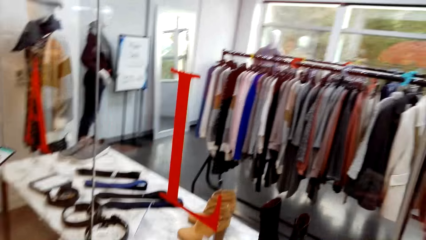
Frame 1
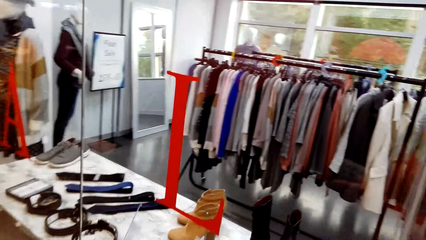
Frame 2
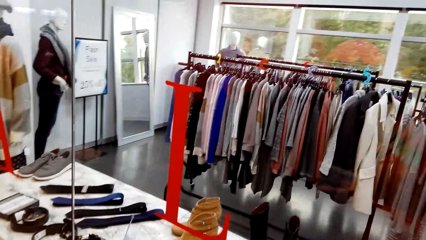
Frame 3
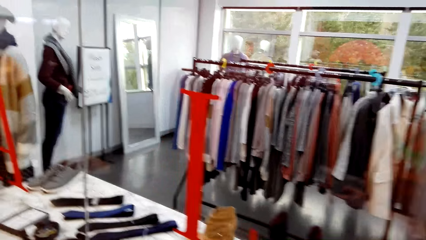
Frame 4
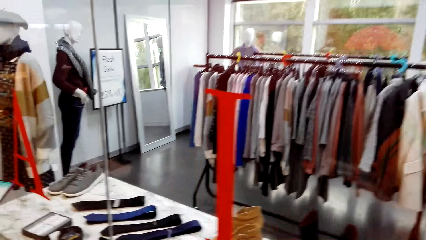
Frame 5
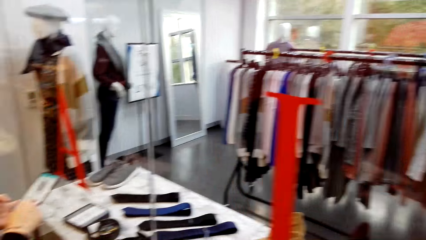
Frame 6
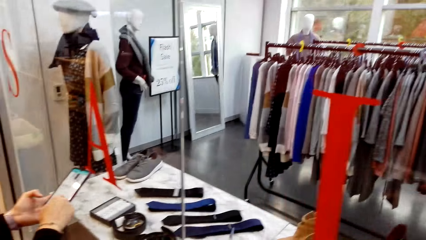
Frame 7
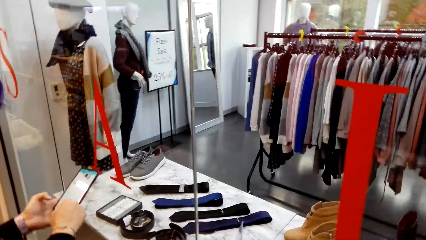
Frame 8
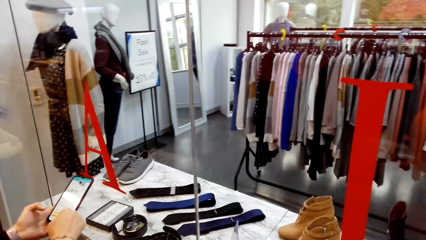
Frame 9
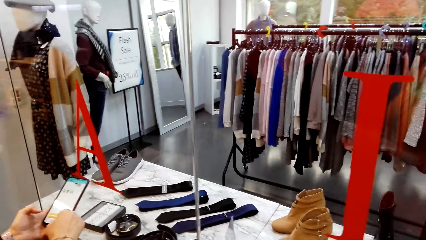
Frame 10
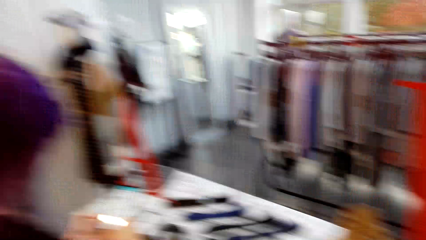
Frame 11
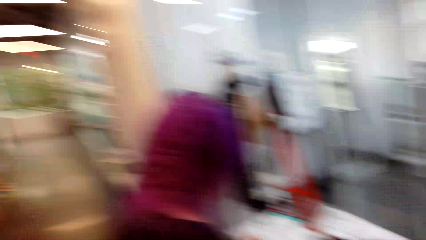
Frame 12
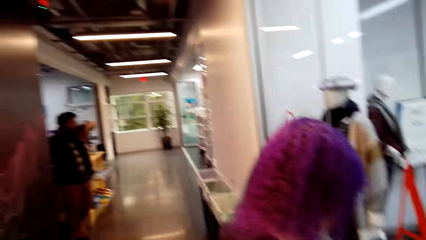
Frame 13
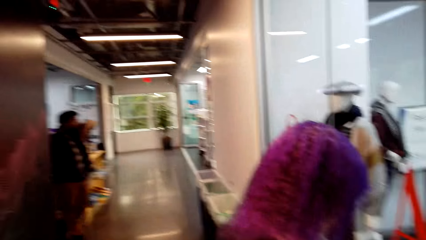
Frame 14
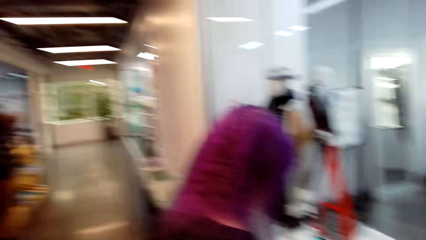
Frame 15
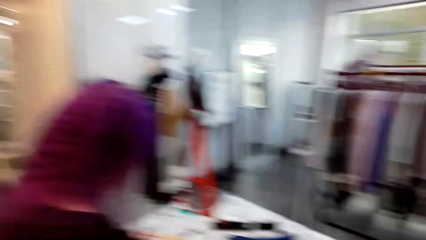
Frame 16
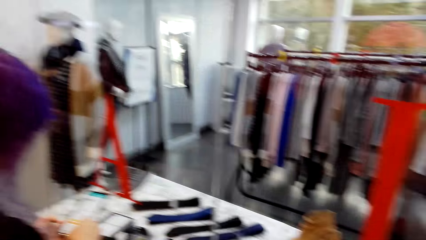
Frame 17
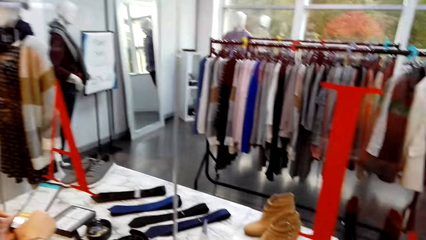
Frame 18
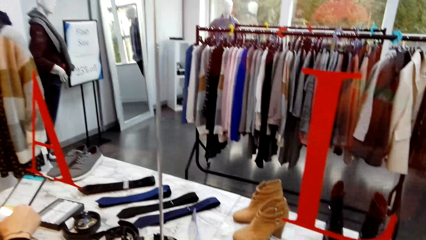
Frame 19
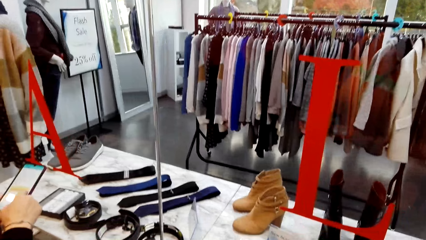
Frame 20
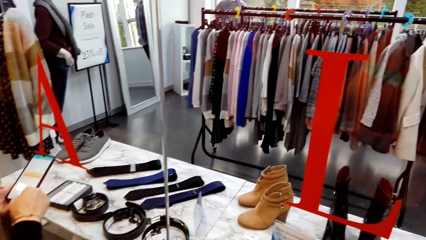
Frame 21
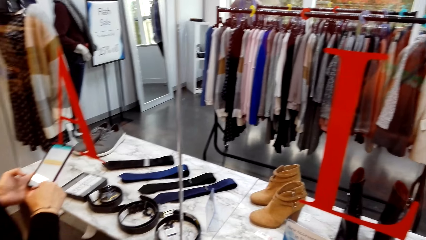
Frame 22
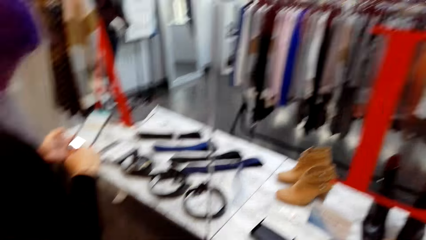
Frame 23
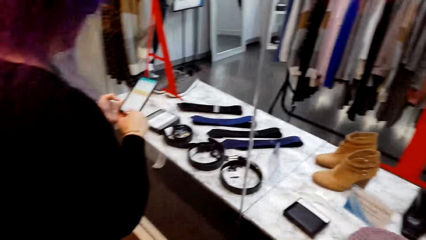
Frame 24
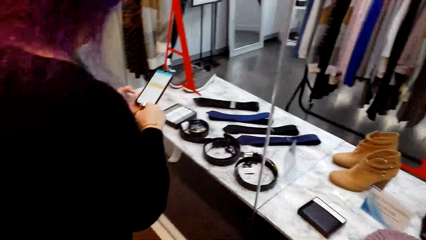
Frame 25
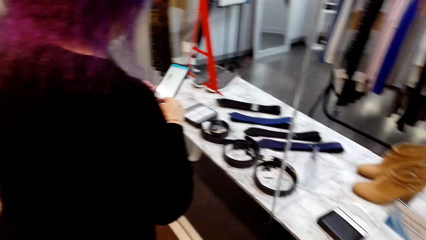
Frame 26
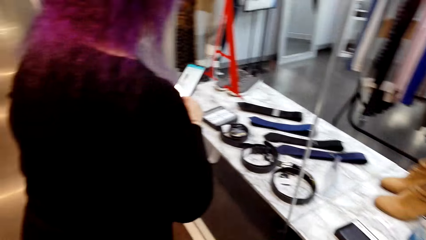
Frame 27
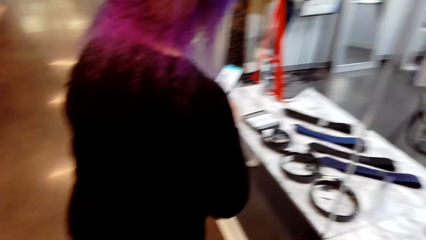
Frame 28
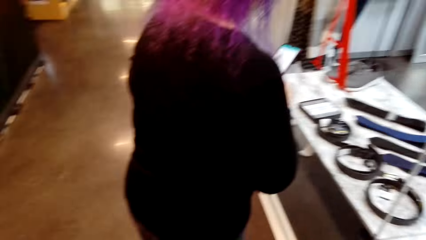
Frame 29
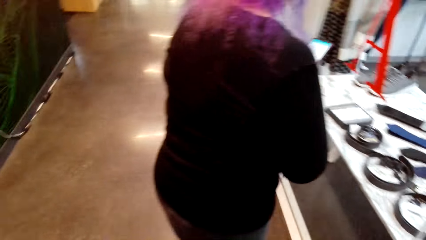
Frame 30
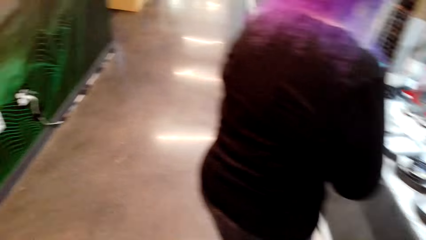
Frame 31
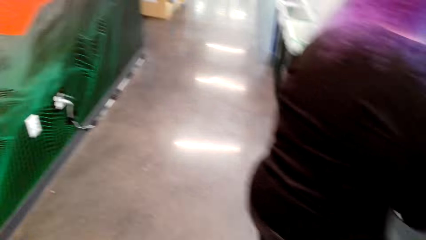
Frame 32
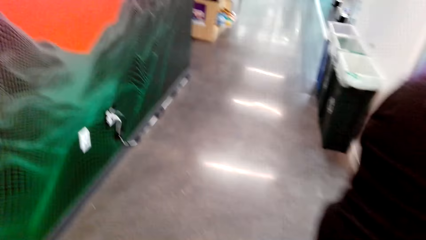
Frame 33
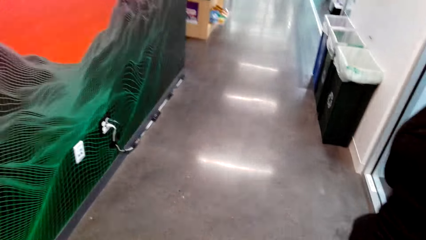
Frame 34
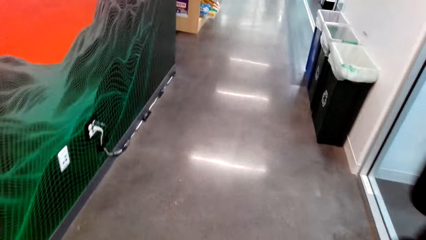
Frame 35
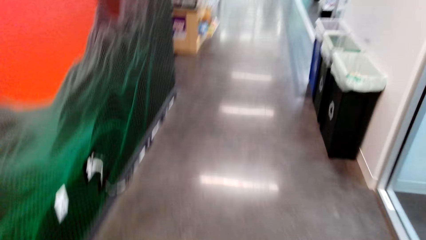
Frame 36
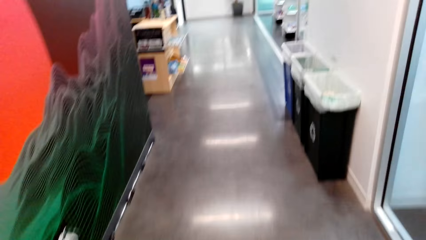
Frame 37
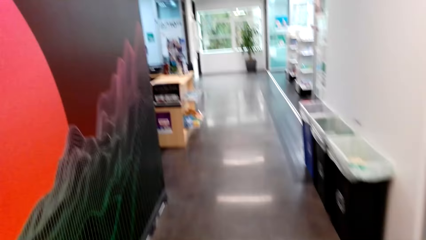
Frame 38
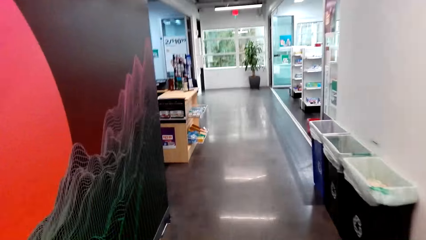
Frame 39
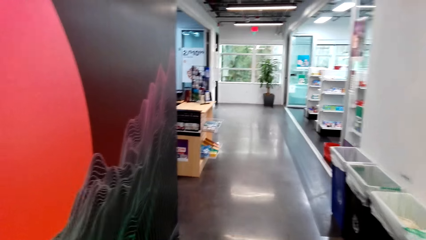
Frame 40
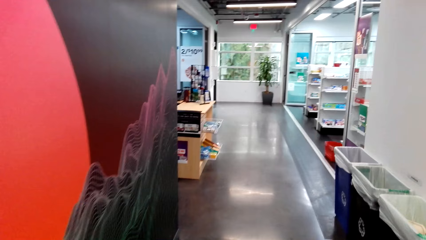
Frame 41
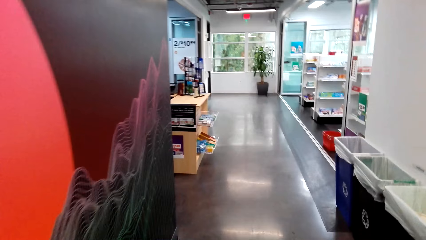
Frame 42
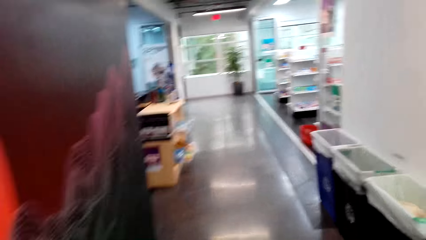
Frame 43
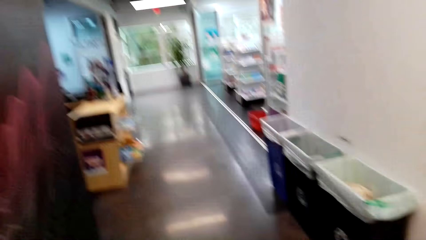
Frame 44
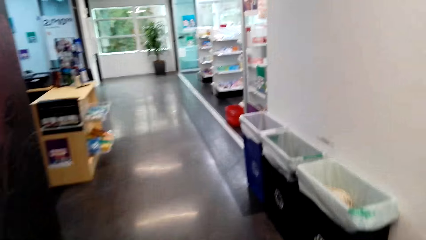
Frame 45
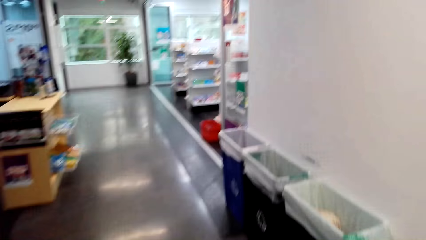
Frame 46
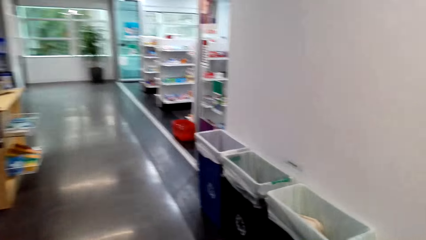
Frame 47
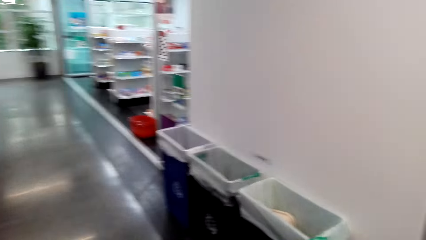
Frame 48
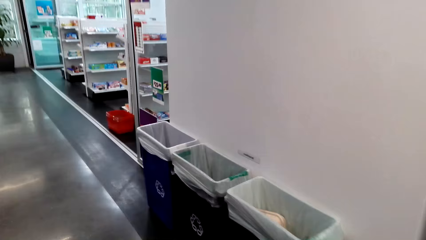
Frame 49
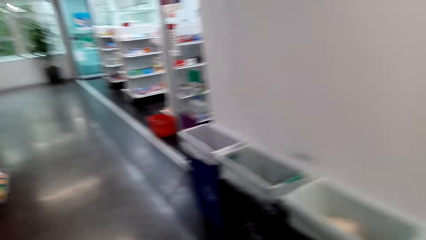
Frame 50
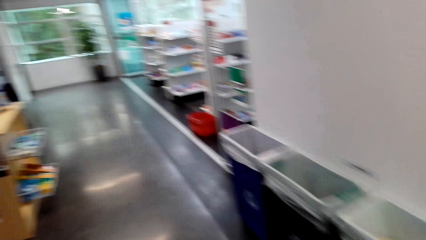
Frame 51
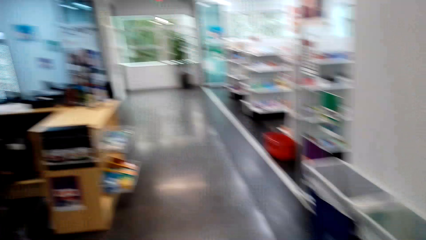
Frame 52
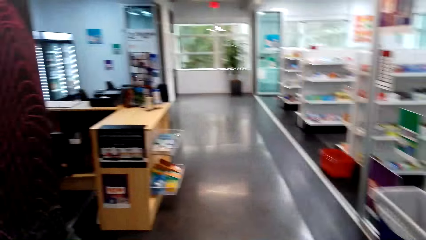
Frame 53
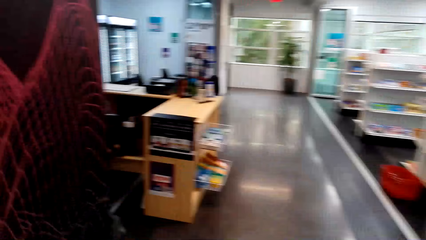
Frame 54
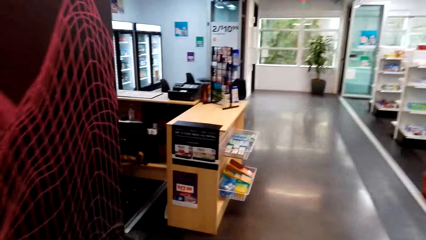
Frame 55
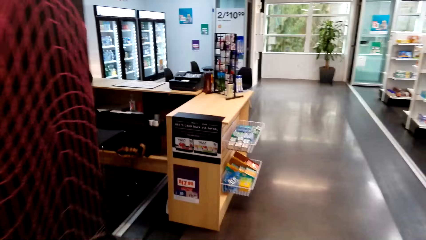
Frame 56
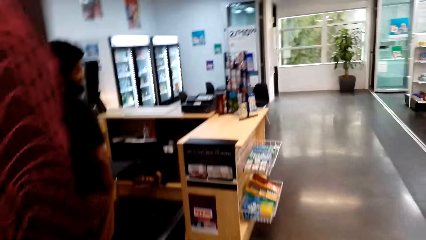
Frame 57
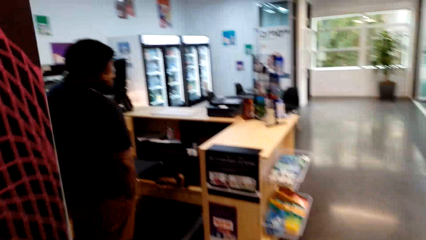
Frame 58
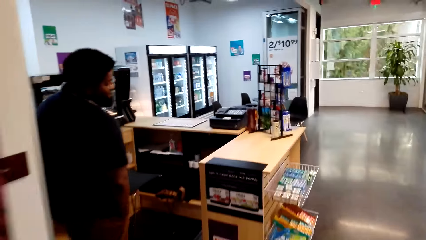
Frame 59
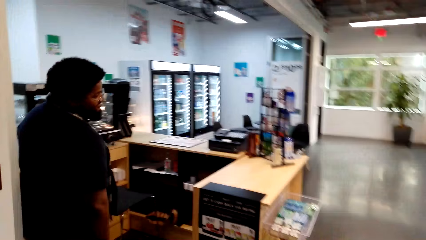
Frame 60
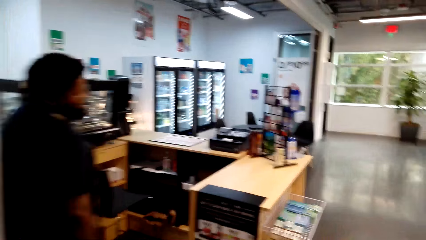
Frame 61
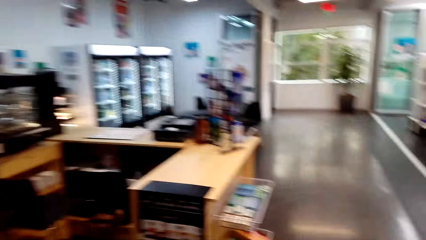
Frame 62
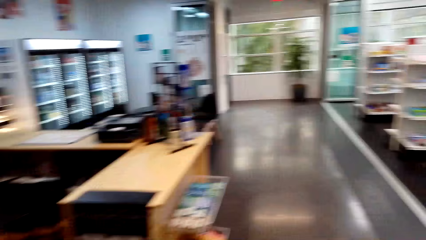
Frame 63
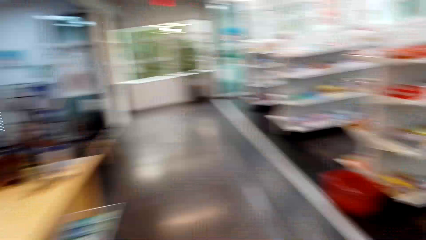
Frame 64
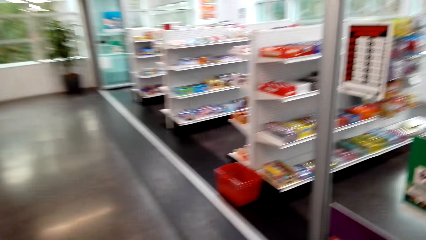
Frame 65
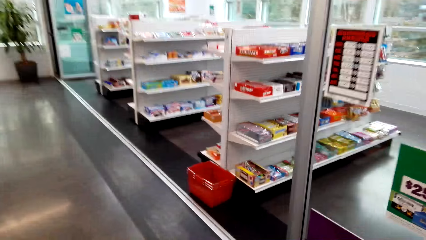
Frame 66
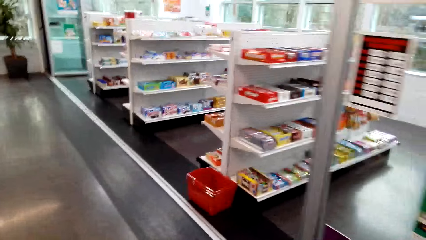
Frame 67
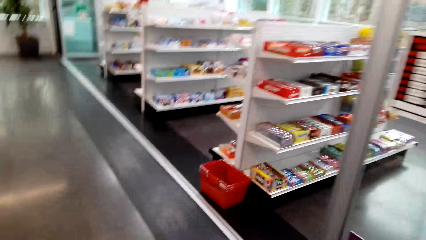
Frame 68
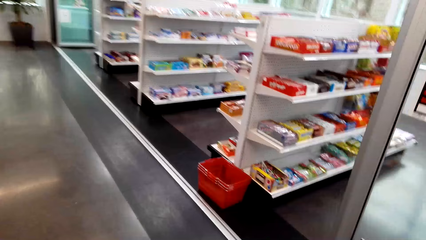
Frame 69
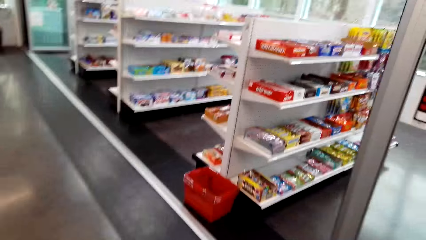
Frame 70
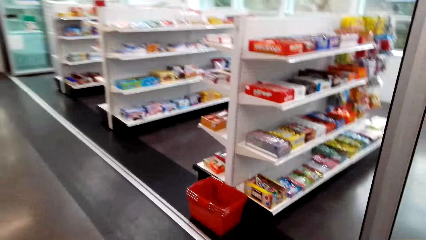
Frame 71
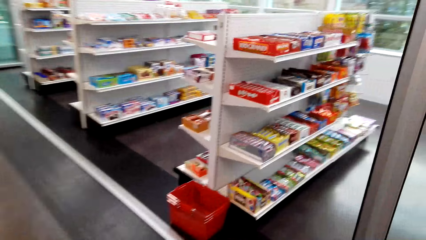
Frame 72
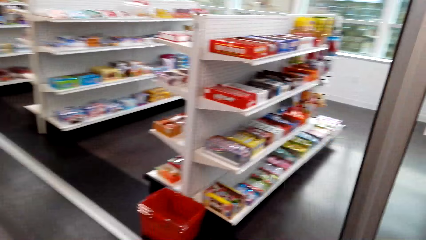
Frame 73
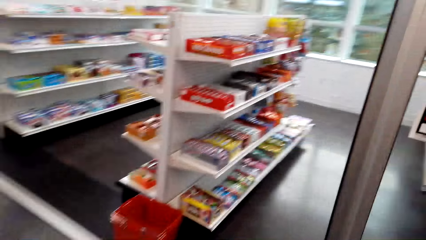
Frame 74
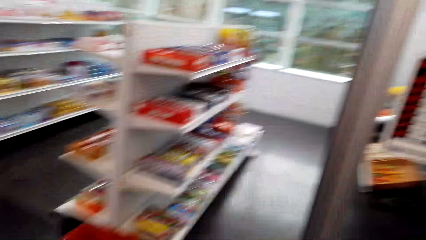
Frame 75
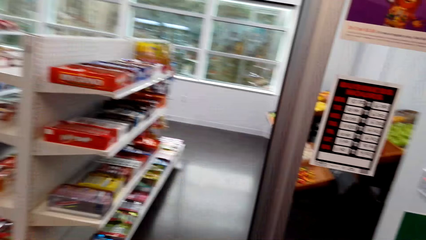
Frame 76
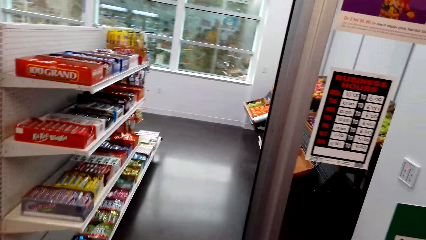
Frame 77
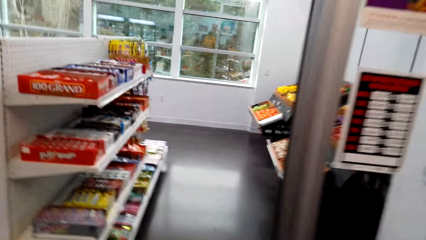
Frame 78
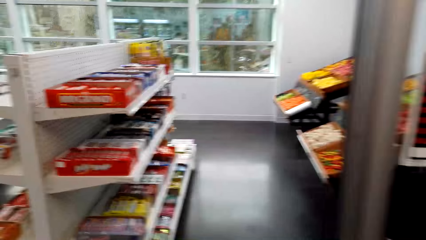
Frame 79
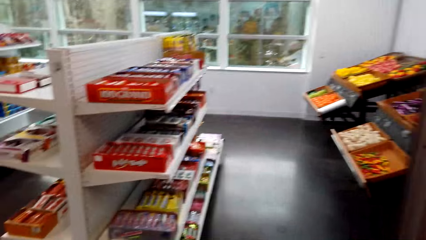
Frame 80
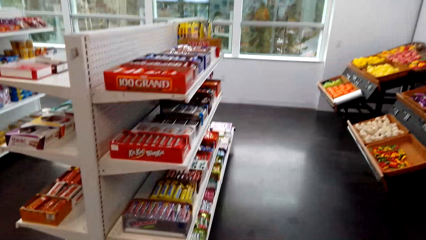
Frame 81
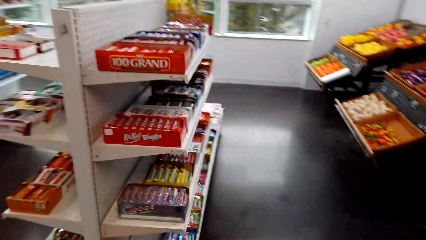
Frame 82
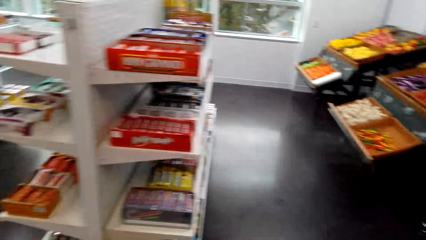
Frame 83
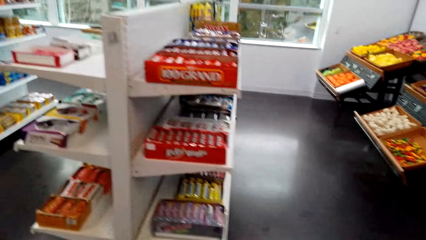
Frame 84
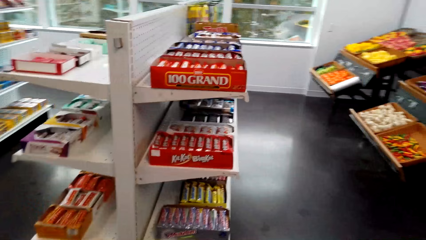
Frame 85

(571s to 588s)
The camera wearer looks around the clothing shop. A woman uses the phone. The camera wearer walks around the convenience store. They walk at the corridor.
